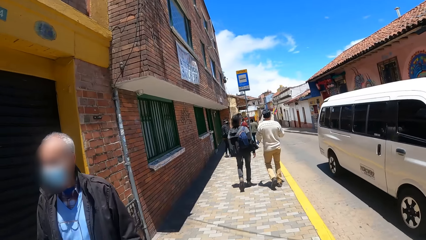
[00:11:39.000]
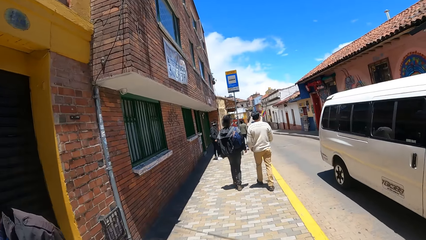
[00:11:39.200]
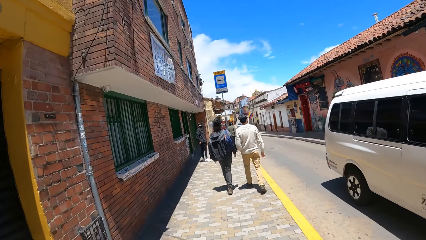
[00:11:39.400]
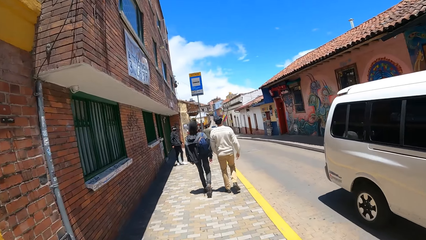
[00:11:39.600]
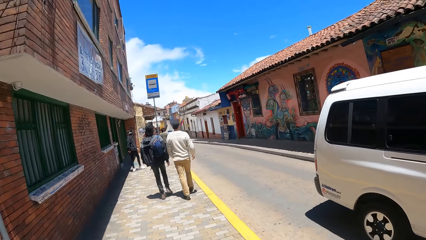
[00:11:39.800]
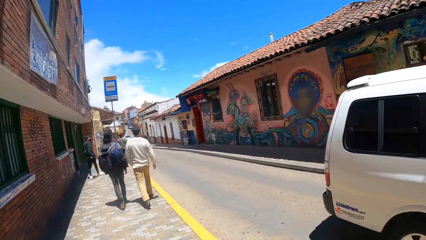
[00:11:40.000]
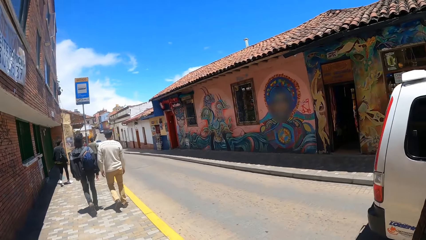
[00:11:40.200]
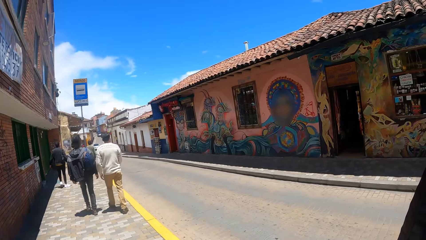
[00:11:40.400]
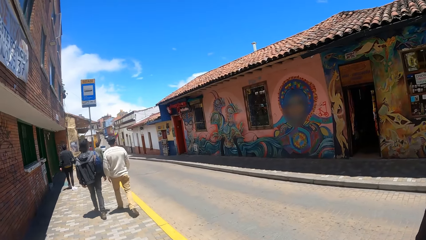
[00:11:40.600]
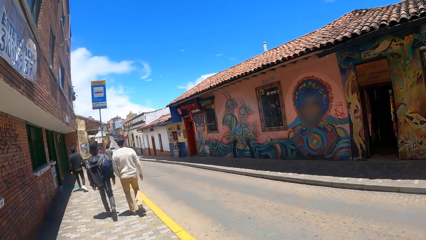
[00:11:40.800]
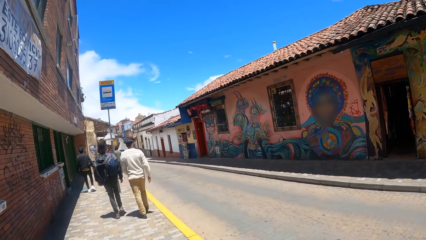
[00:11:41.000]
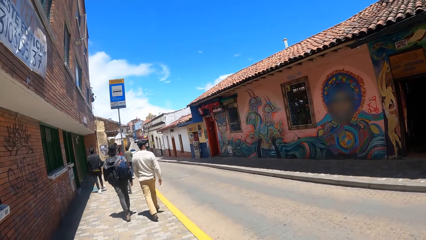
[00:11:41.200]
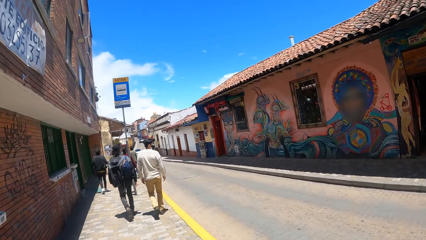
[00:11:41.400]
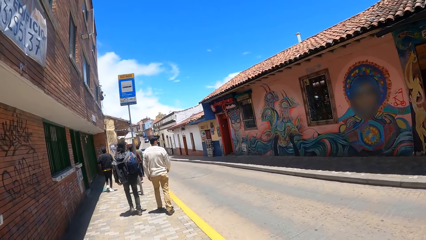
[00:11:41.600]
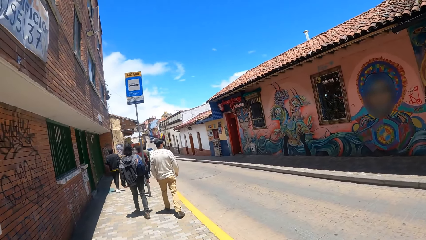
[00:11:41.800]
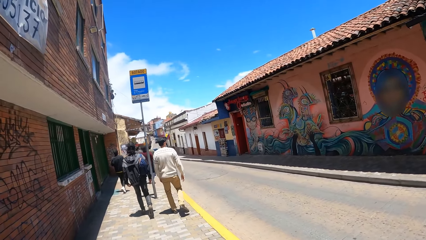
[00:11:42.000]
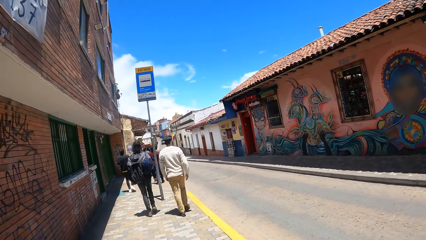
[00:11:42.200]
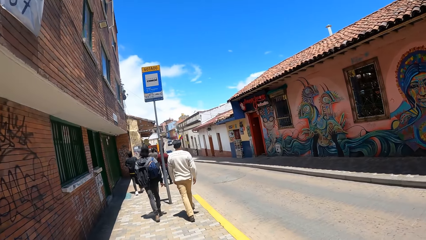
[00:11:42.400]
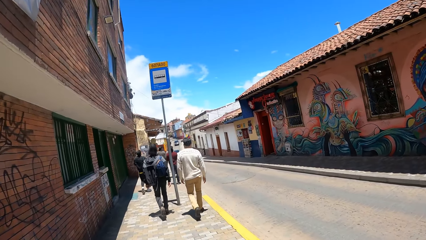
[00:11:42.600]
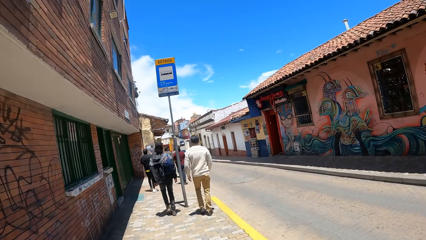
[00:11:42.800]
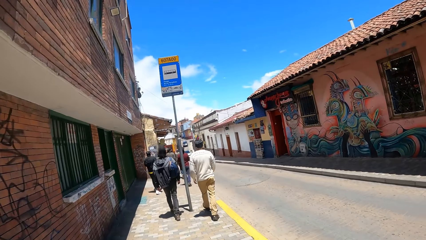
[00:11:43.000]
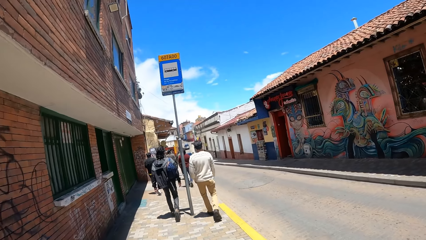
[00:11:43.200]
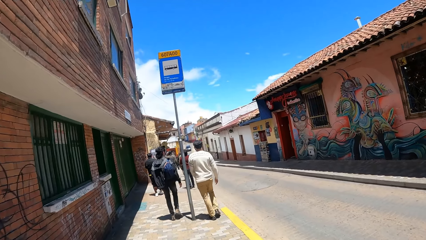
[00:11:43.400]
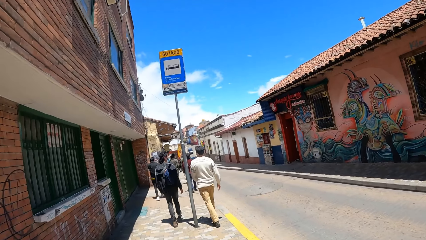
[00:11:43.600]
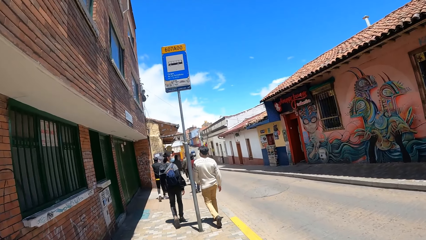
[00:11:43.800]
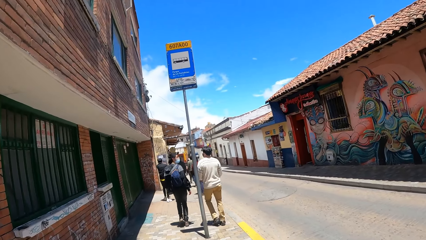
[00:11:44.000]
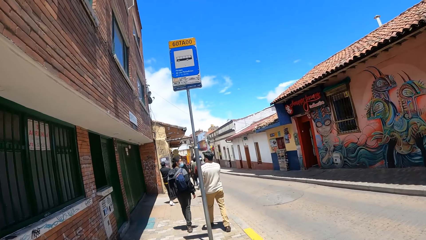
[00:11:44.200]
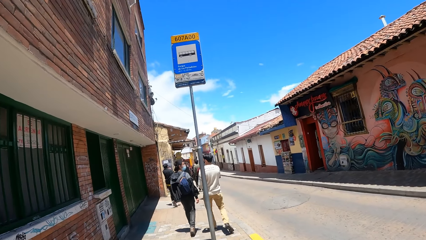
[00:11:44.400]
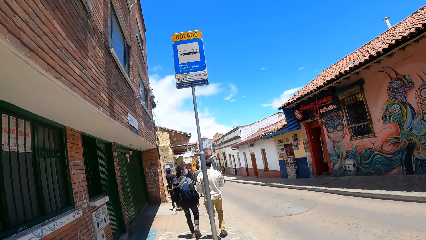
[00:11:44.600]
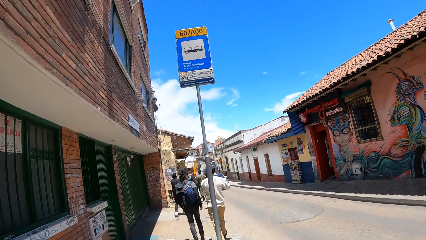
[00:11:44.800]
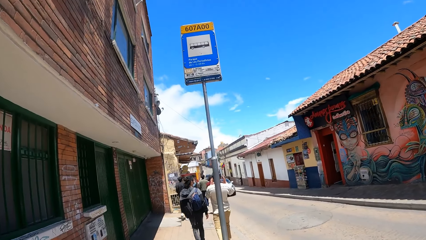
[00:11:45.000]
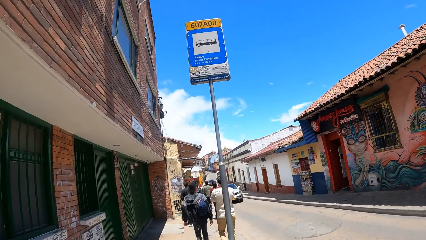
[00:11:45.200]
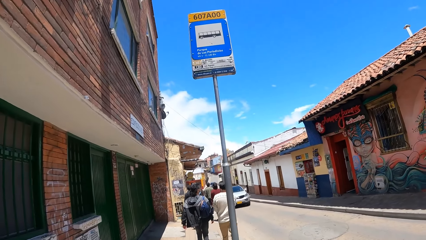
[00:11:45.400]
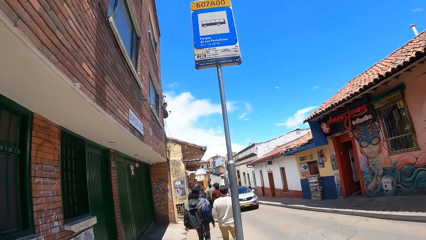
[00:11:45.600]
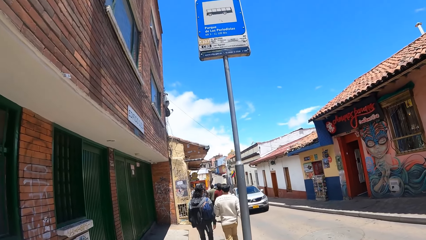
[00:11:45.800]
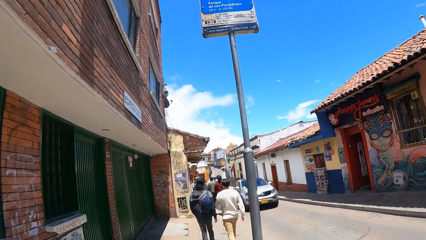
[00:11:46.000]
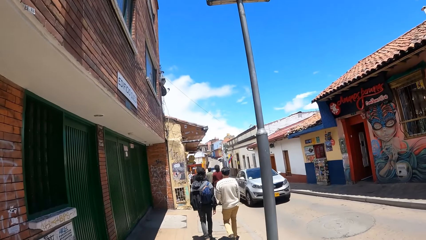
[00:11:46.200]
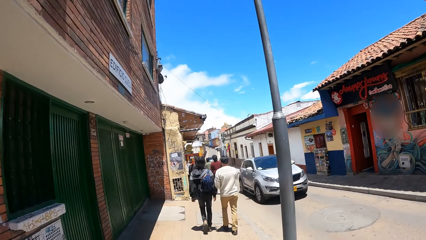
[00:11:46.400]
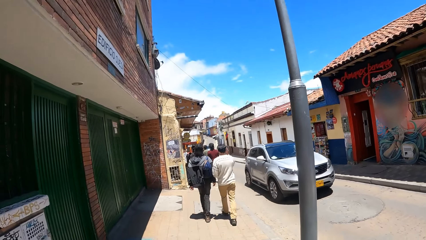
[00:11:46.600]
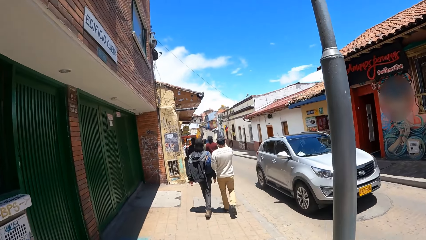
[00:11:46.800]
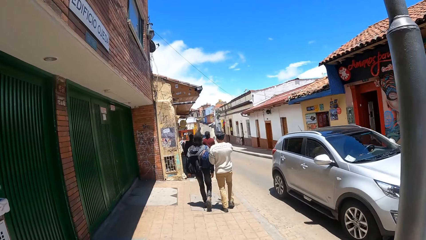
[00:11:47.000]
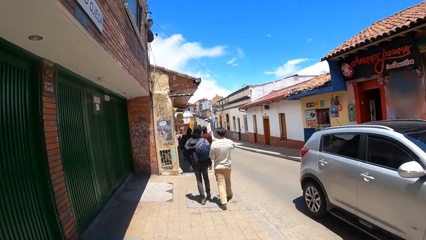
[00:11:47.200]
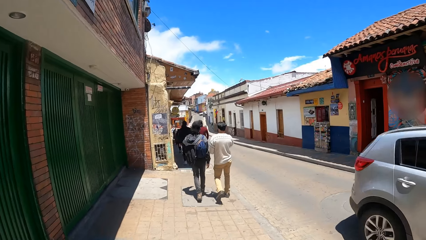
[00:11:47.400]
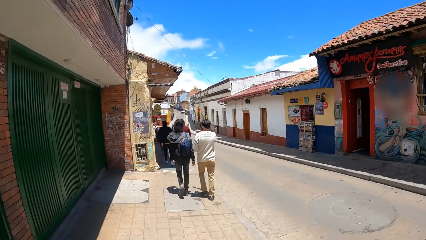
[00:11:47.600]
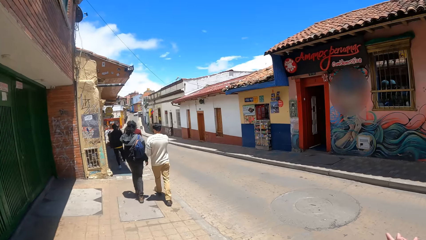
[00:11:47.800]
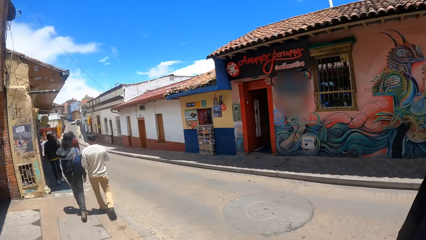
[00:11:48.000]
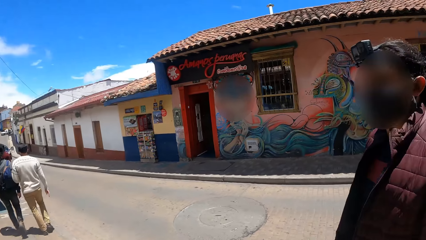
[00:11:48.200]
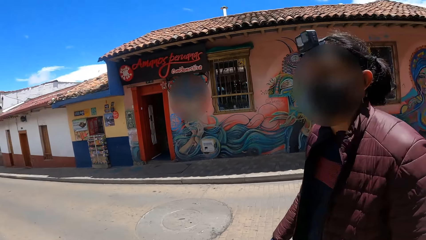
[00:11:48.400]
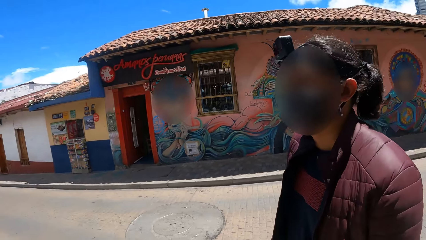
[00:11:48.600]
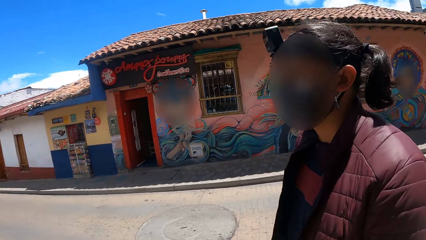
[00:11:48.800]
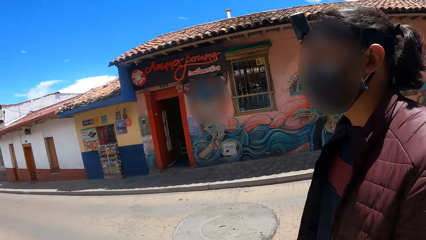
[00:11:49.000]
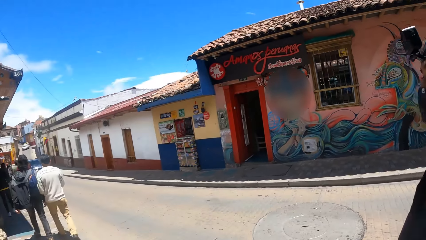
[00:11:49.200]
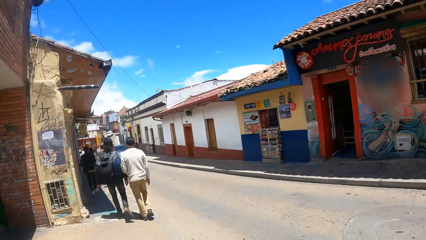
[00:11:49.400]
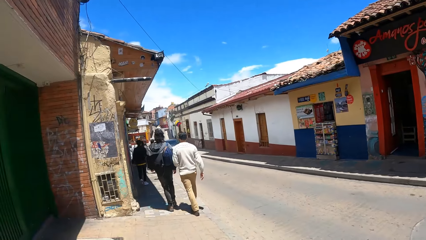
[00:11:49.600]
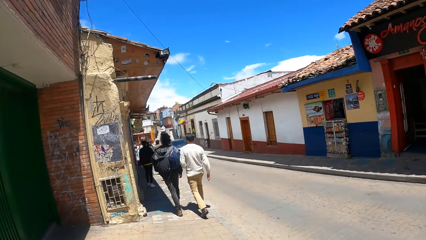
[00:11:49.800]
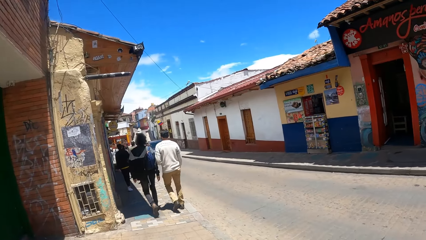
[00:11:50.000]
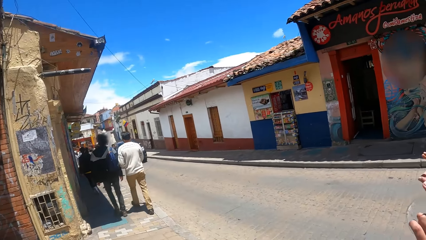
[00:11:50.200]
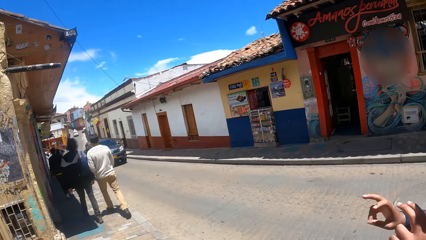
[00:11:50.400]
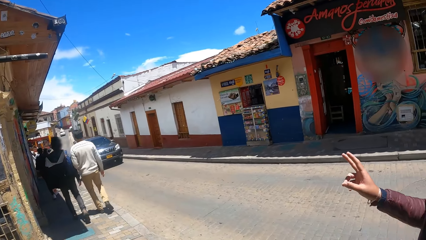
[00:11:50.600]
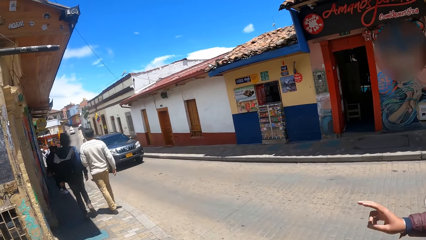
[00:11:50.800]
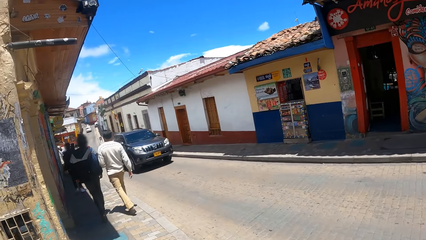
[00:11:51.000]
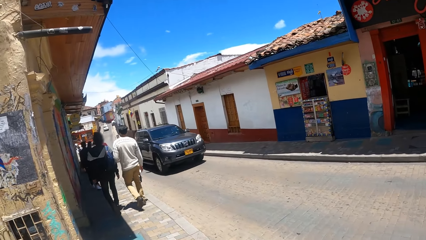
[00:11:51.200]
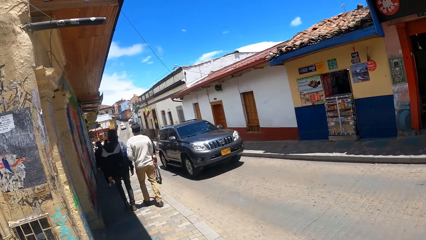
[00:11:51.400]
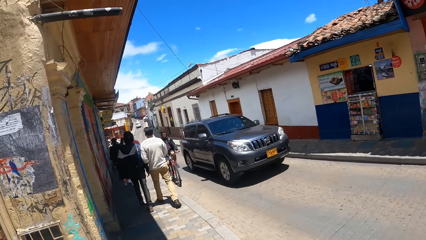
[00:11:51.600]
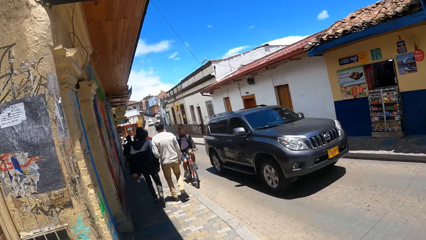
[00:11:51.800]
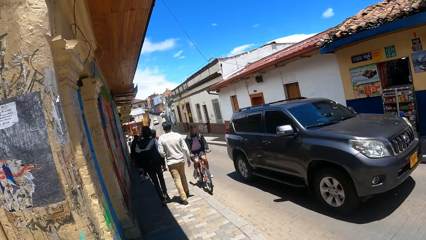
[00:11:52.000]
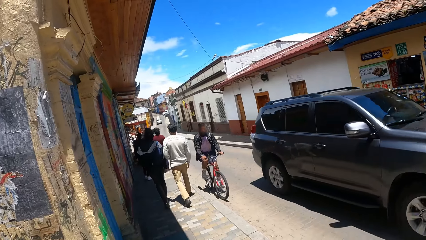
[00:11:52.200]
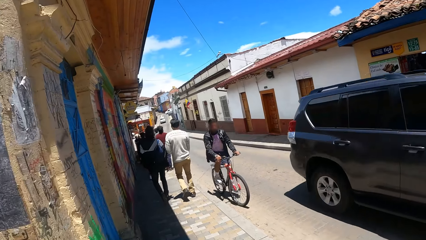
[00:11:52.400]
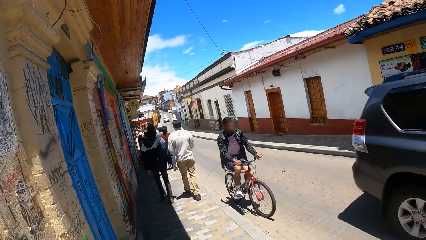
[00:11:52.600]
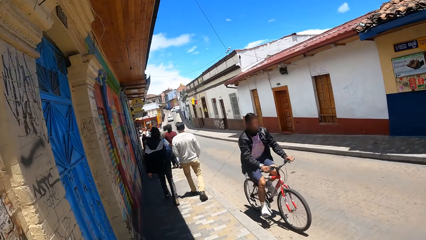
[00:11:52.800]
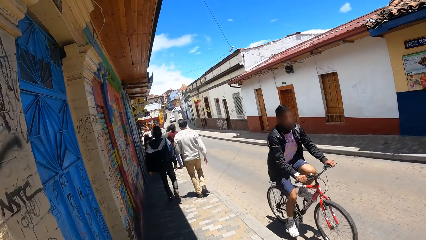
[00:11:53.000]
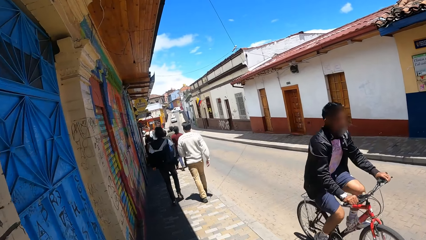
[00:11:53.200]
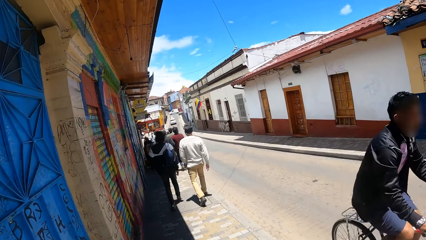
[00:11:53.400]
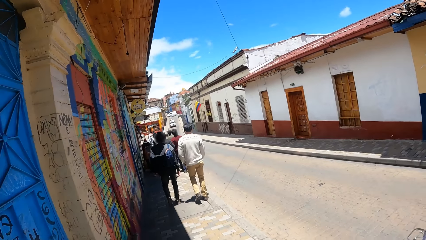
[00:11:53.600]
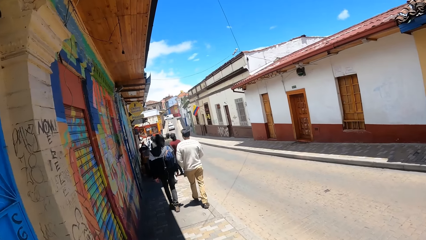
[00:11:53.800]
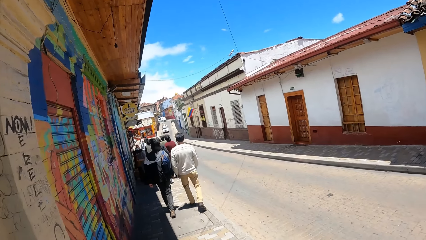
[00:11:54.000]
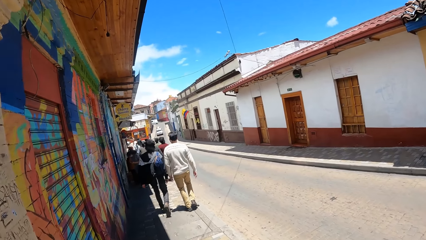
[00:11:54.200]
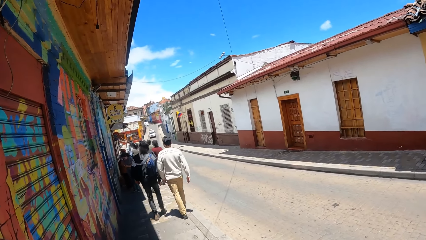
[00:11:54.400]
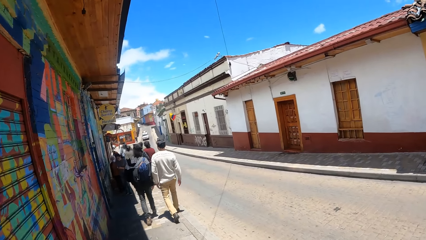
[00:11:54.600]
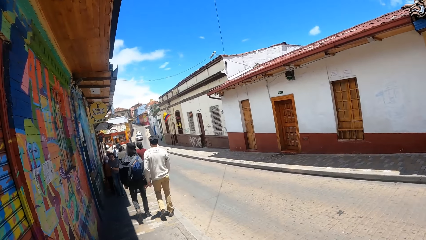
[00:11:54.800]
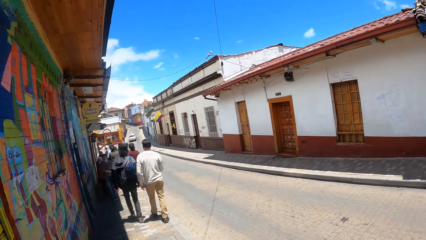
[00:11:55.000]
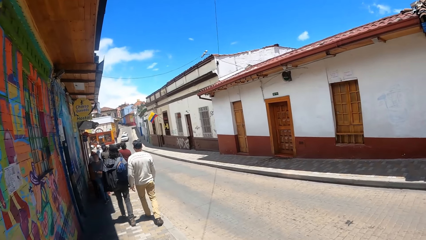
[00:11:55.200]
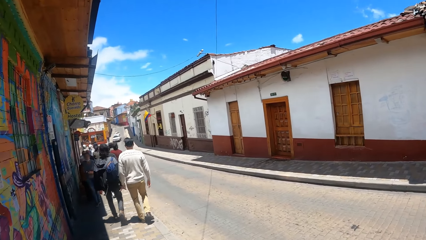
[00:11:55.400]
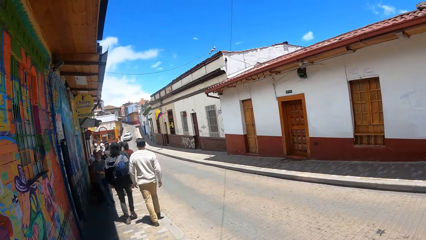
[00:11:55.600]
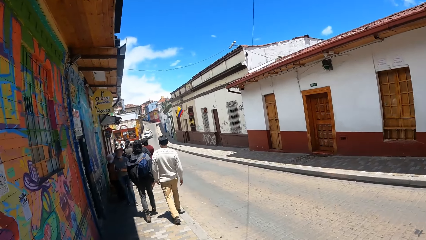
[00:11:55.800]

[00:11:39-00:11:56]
The camera wearer looks around. They walk on the pavement. They look around. They interact with a person. They look around. They walk on the pavement. The person moves their hand. The camera wearer walks on the pavement.
